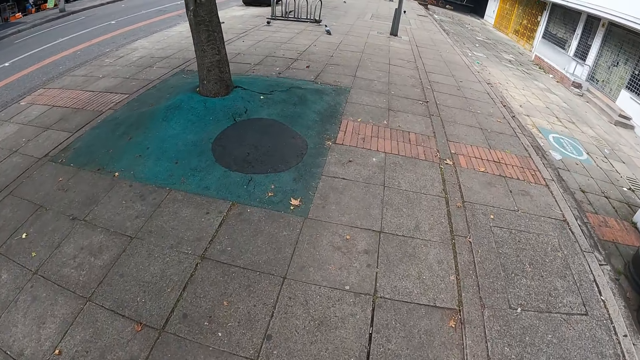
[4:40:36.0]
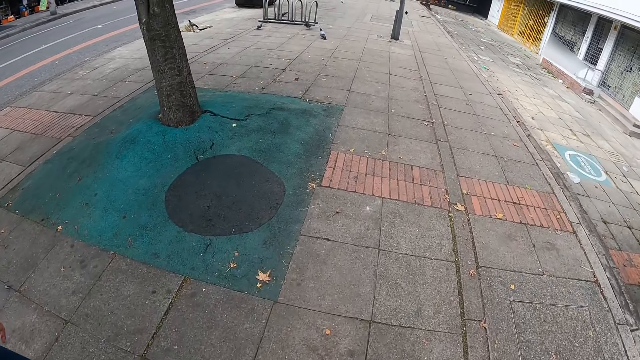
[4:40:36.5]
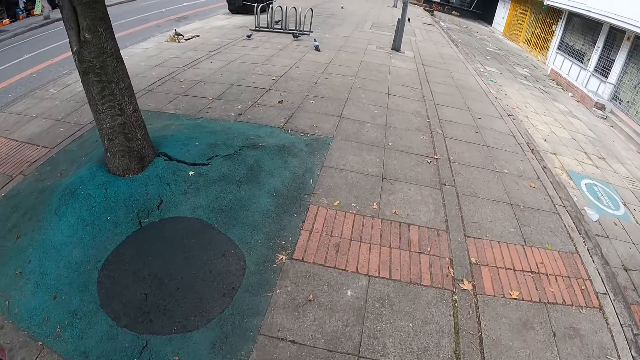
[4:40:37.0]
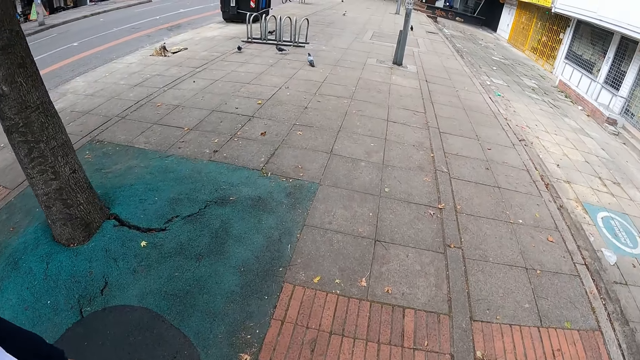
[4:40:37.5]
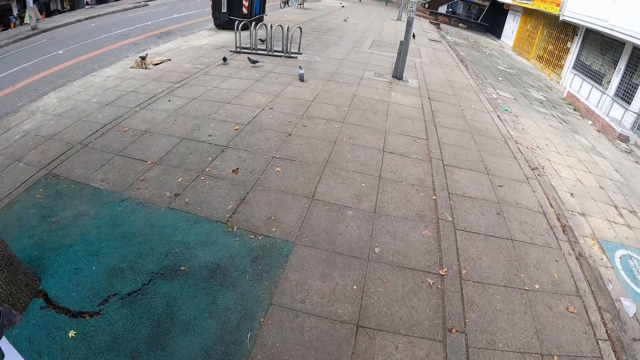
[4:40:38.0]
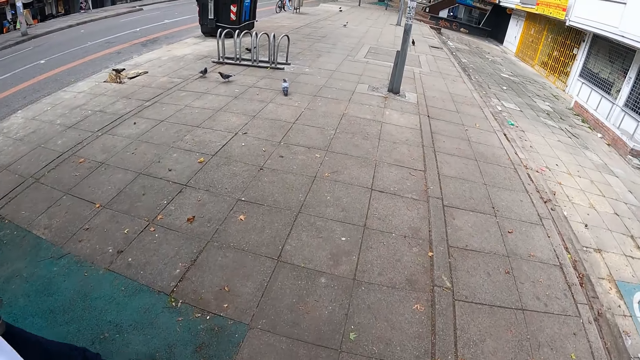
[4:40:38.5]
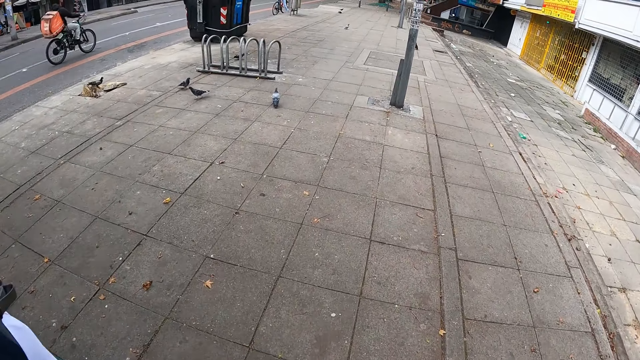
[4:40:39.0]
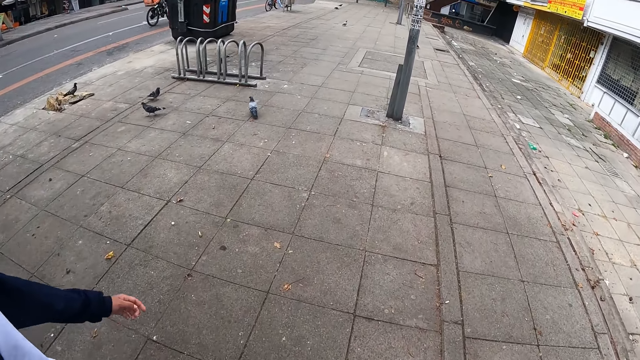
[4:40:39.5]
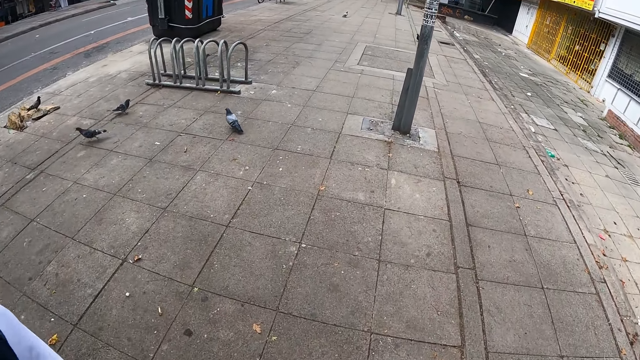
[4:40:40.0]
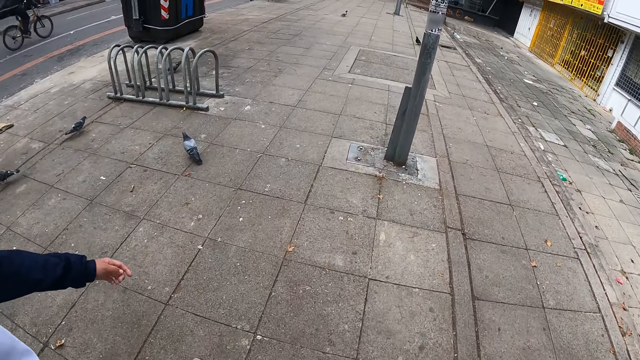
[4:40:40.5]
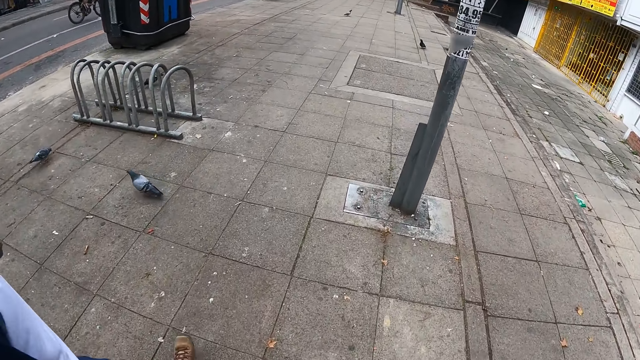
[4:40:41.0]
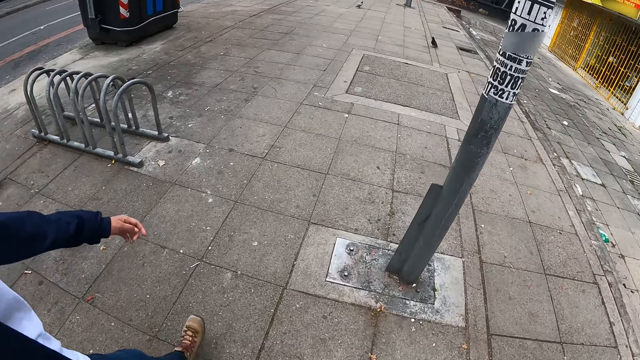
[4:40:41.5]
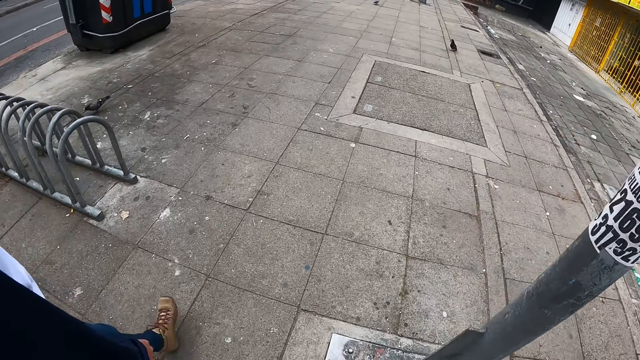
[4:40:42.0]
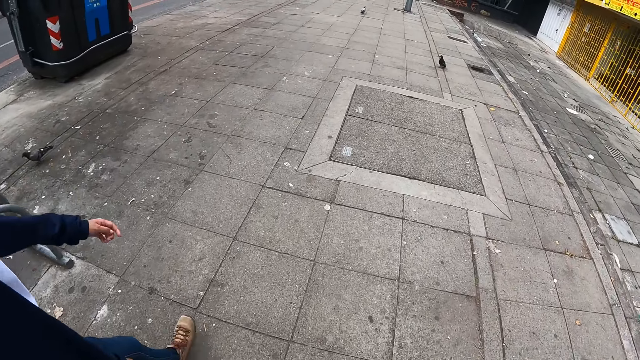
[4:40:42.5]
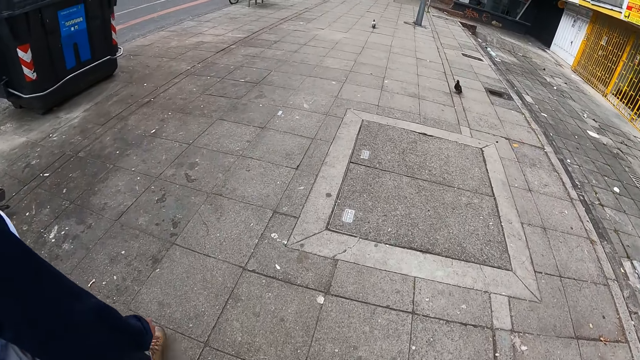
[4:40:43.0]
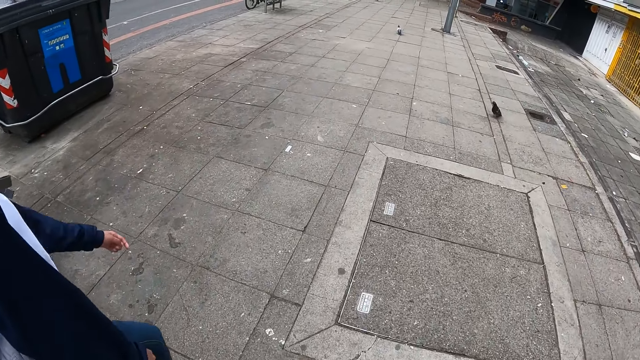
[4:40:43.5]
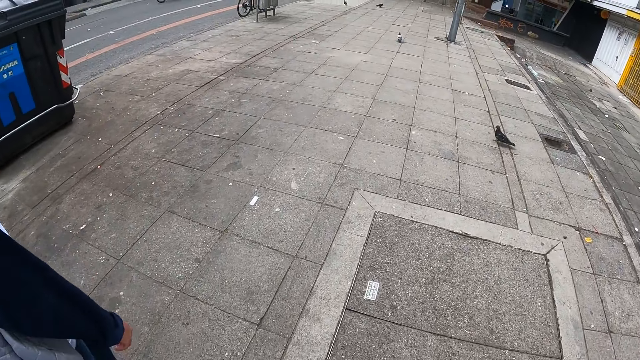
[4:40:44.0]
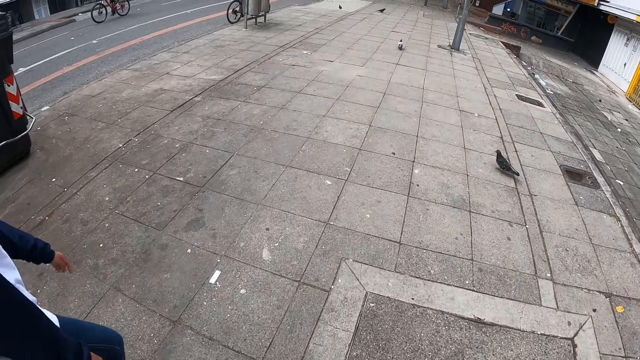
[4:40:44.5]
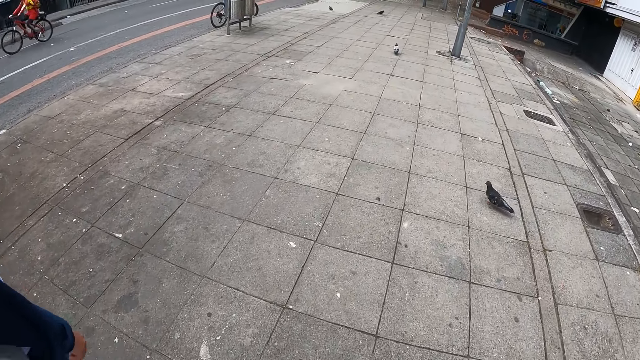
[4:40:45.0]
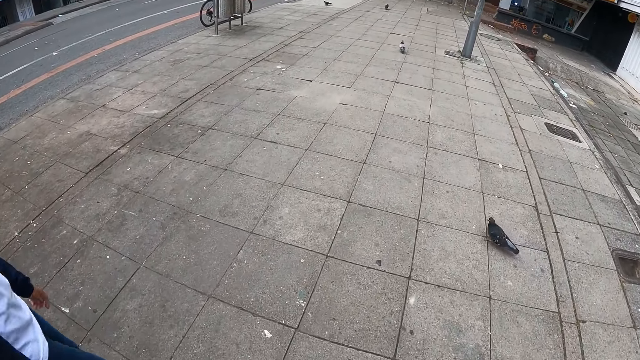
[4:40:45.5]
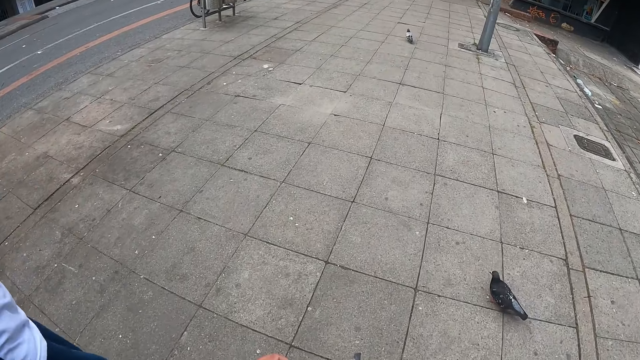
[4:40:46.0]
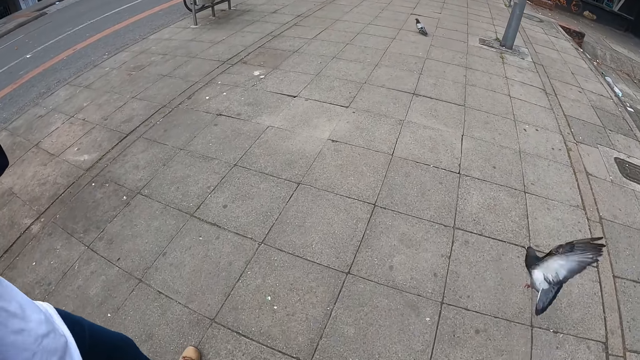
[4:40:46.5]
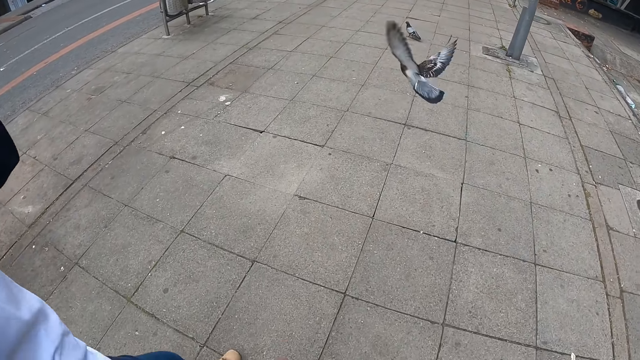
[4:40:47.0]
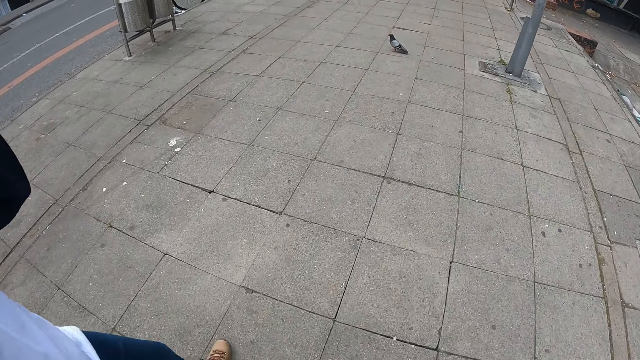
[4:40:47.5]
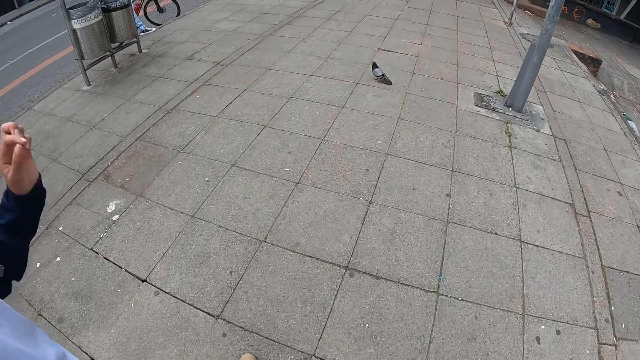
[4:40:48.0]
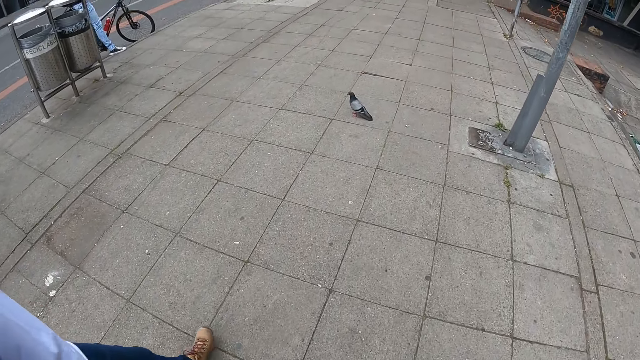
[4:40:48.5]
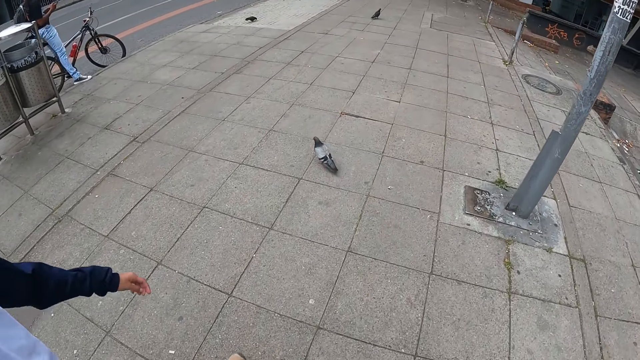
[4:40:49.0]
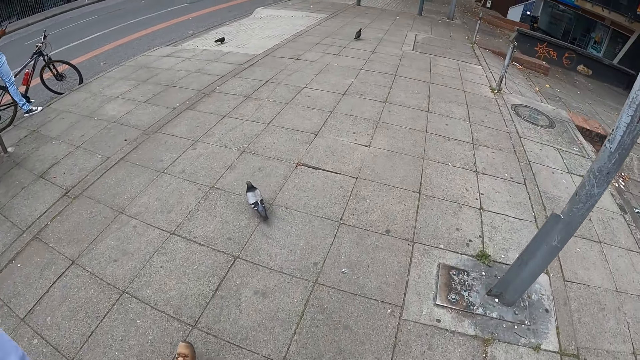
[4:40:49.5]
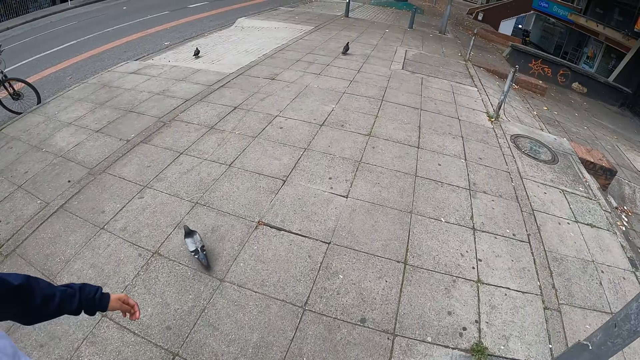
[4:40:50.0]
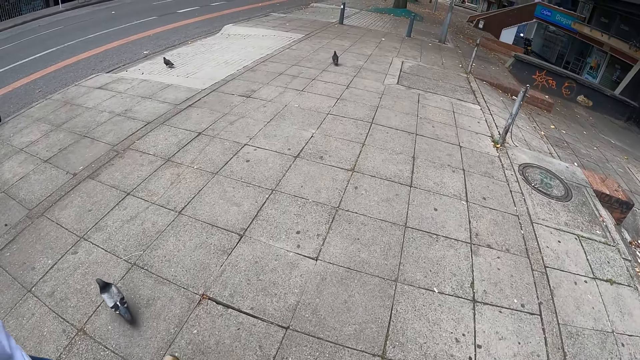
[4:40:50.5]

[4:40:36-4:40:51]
The woman raises her left hand. A bird flies past the camera wearer and the woman. The woman adjusts the hand.

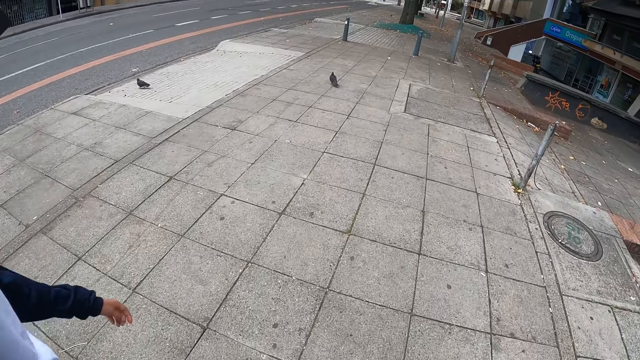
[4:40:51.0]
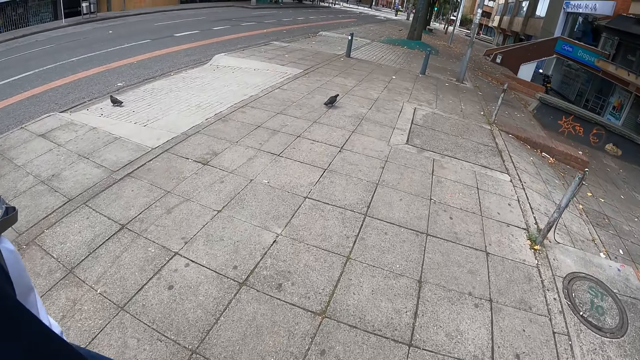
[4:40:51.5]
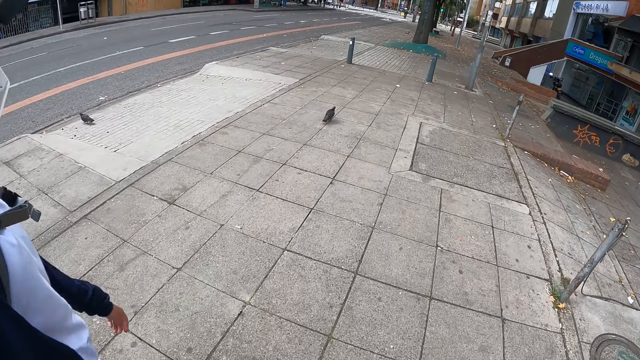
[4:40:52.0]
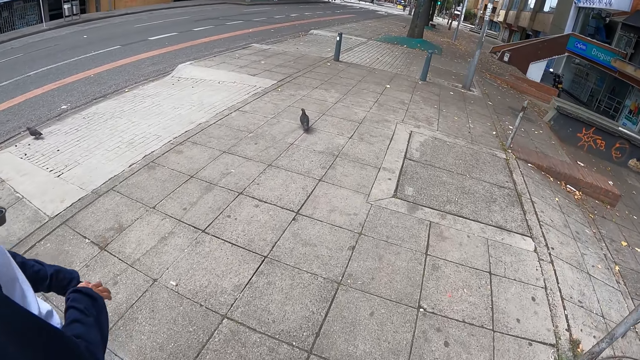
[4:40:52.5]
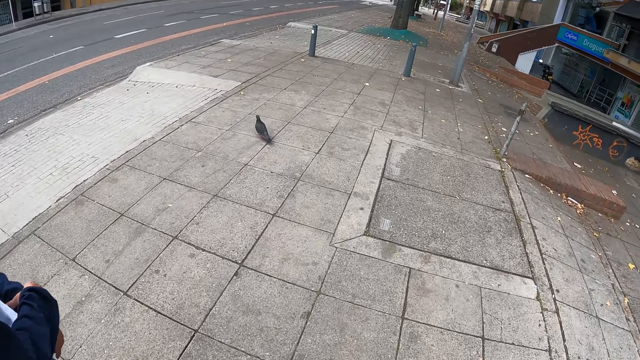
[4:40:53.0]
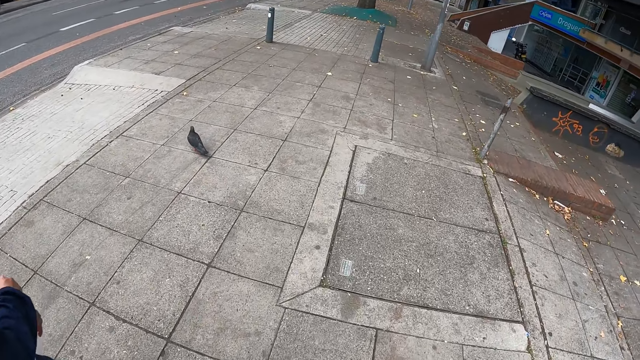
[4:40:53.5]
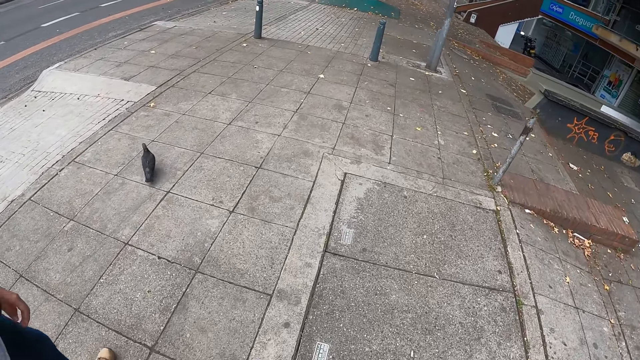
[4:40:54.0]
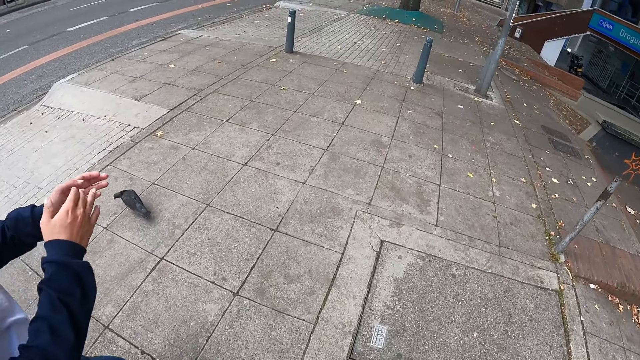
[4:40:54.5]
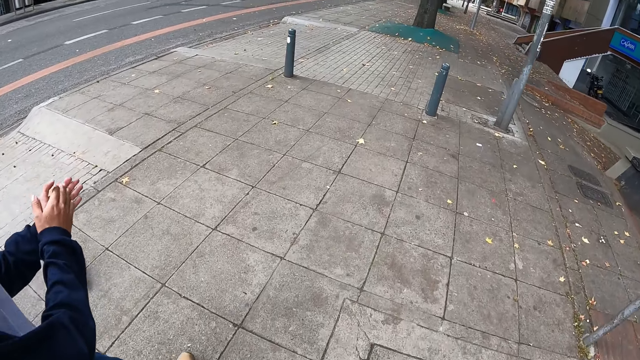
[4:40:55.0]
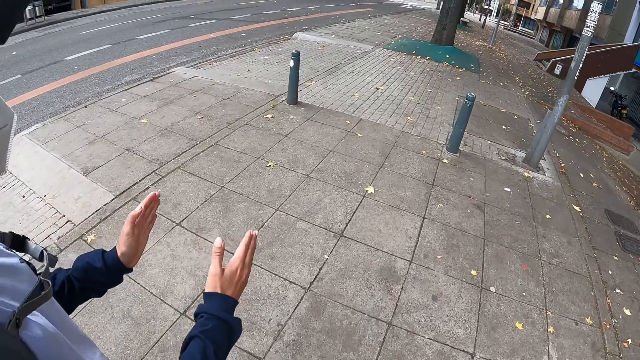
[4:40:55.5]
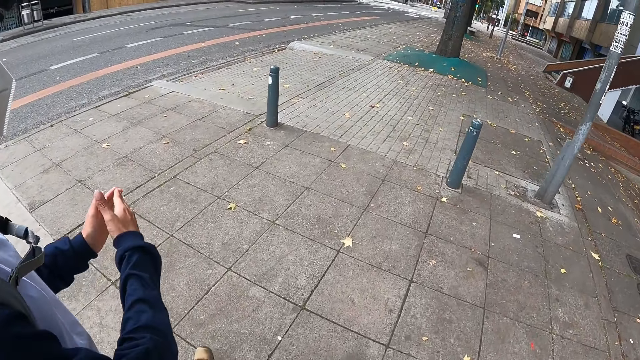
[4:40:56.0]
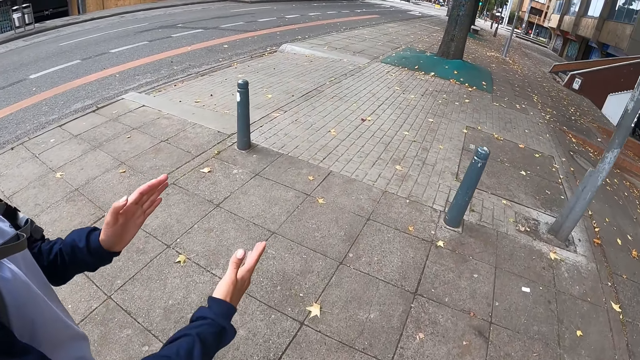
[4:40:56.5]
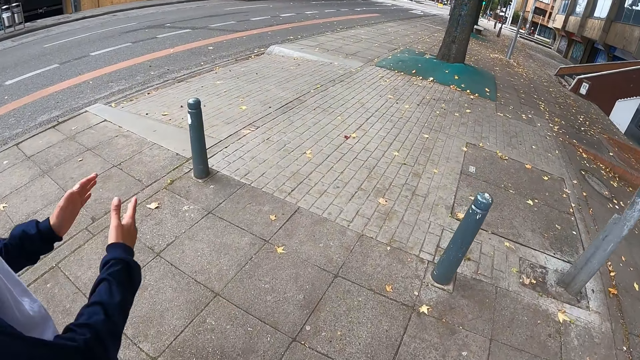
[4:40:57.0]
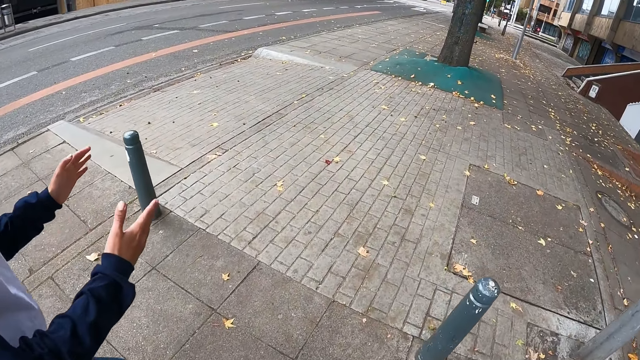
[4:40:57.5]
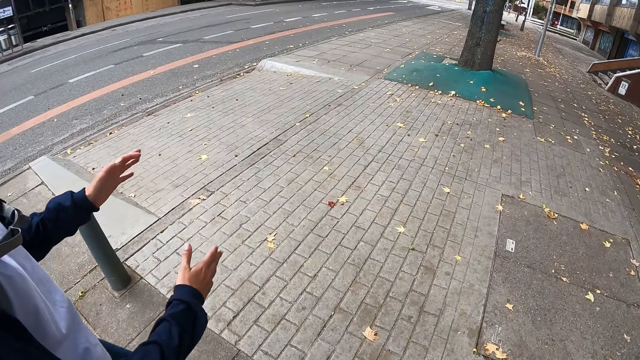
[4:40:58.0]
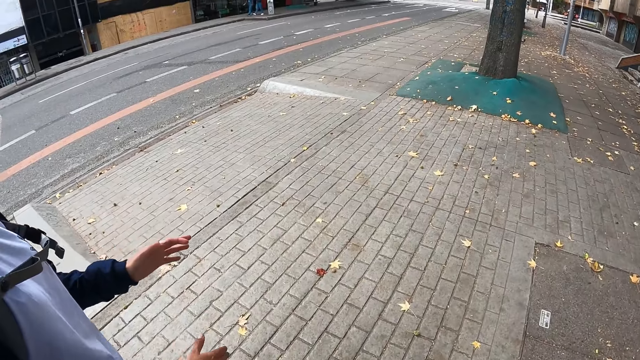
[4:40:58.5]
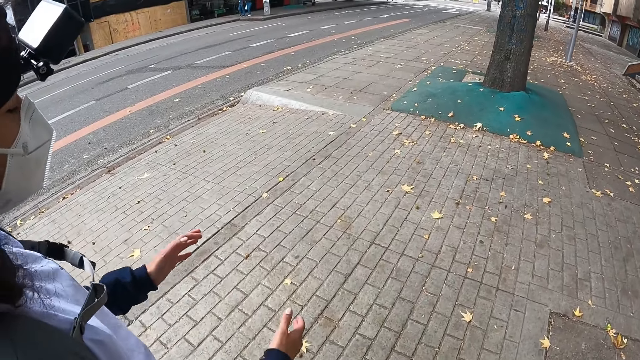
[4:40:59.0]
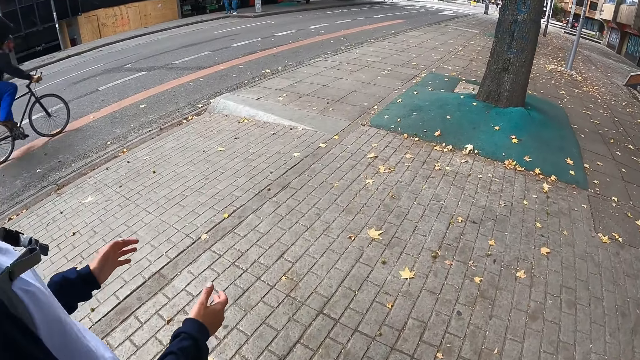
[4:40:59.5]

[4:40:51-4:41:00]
The woman adjusts her left sleeve with her right hand and makes hand gestures with her hands.
